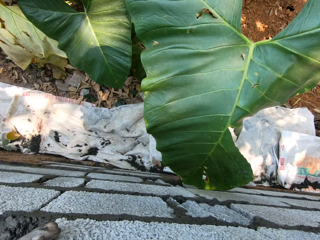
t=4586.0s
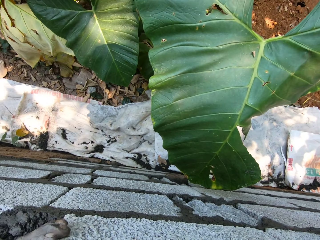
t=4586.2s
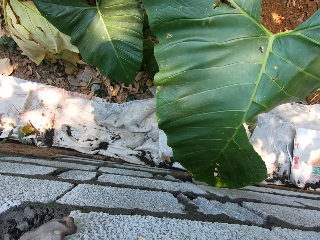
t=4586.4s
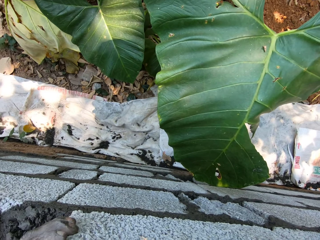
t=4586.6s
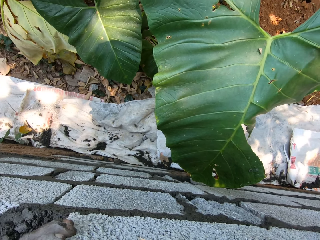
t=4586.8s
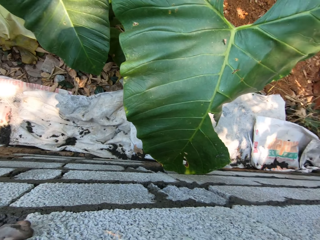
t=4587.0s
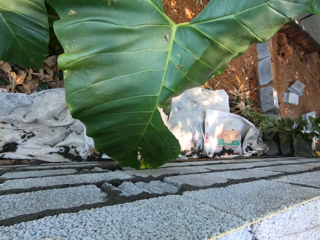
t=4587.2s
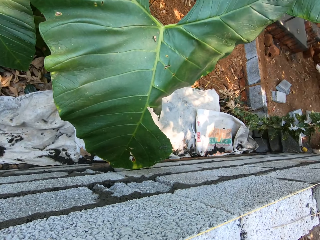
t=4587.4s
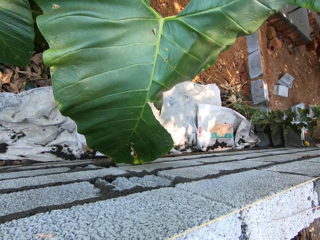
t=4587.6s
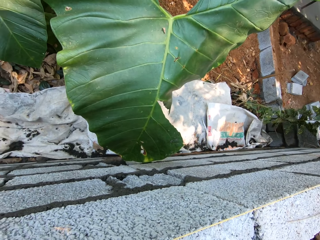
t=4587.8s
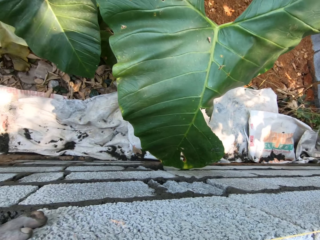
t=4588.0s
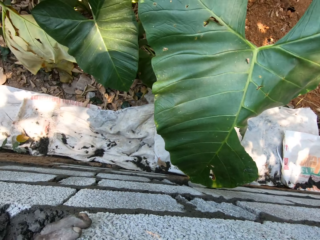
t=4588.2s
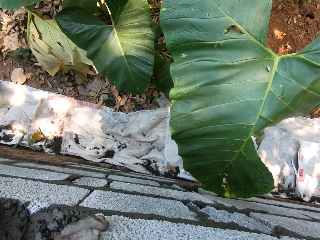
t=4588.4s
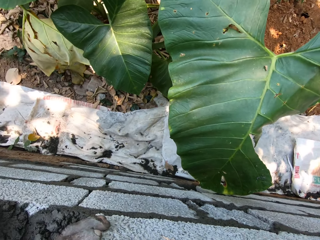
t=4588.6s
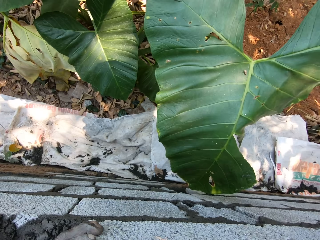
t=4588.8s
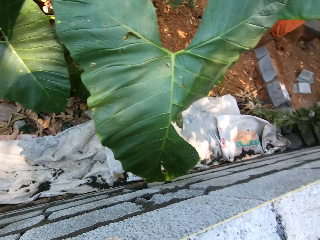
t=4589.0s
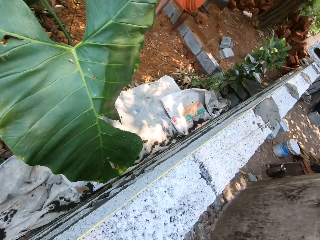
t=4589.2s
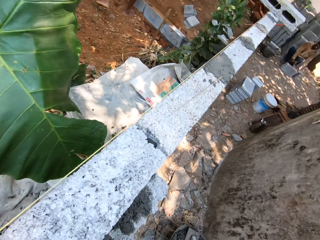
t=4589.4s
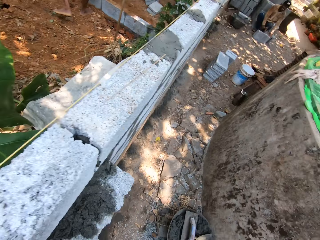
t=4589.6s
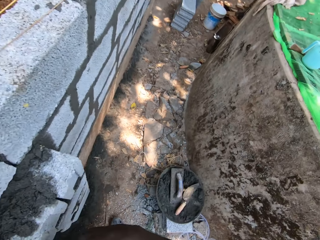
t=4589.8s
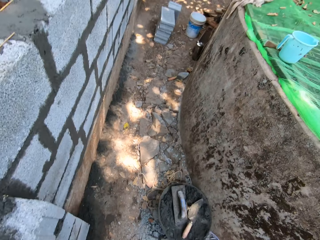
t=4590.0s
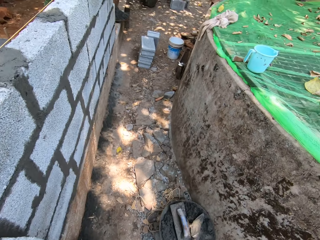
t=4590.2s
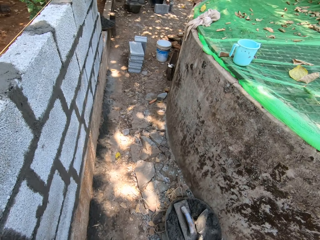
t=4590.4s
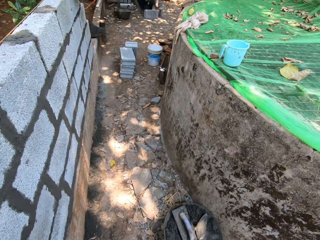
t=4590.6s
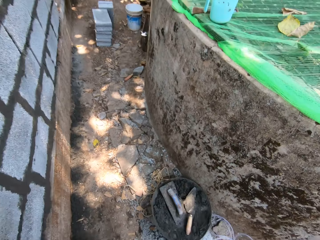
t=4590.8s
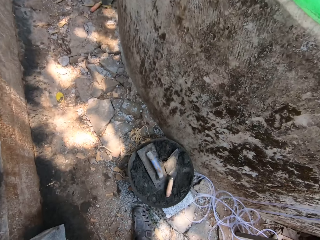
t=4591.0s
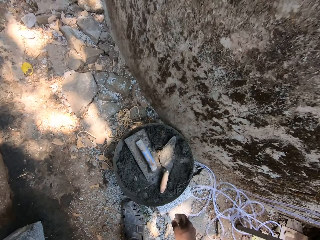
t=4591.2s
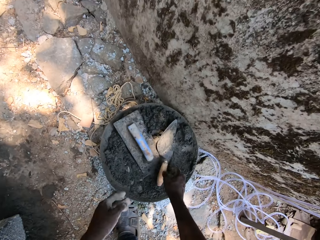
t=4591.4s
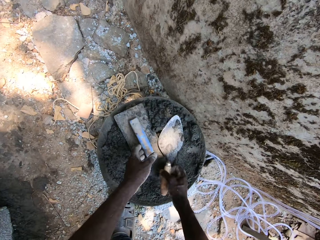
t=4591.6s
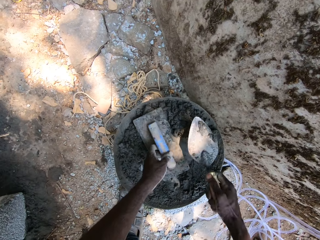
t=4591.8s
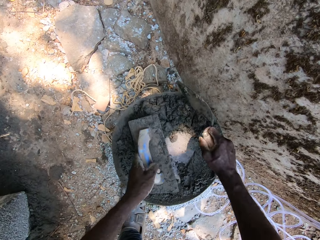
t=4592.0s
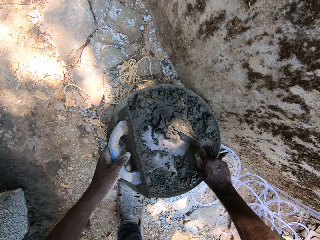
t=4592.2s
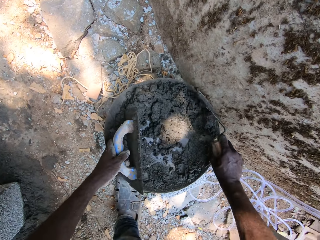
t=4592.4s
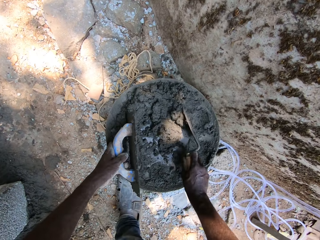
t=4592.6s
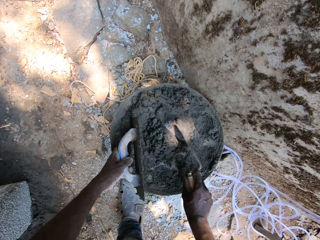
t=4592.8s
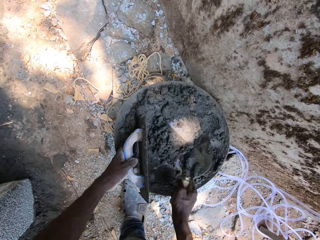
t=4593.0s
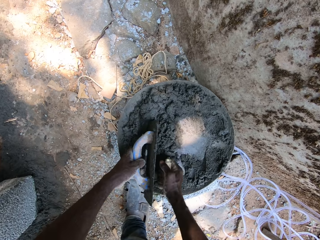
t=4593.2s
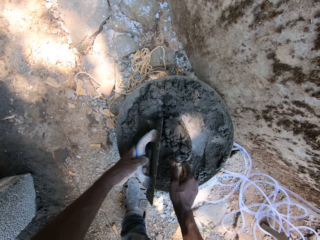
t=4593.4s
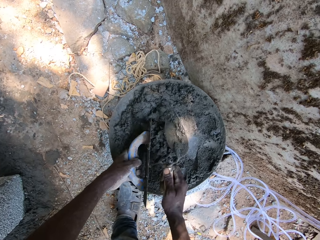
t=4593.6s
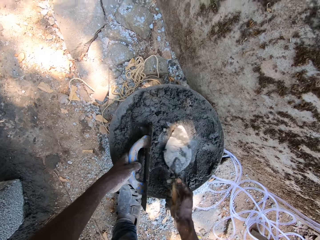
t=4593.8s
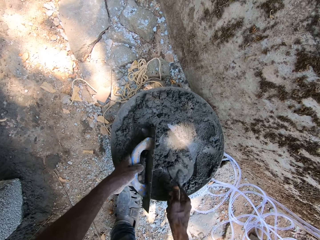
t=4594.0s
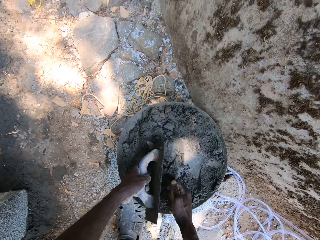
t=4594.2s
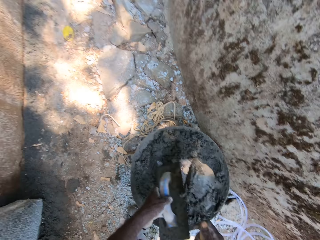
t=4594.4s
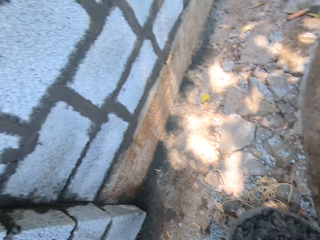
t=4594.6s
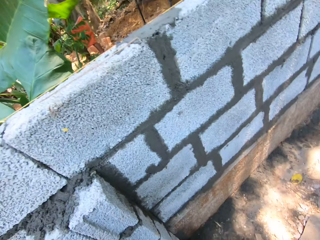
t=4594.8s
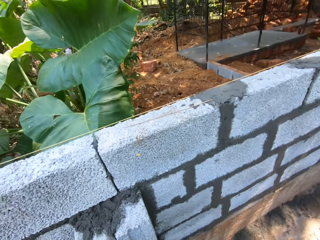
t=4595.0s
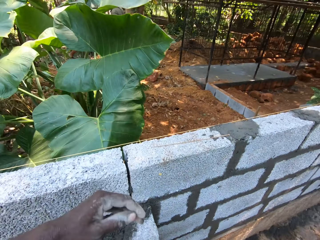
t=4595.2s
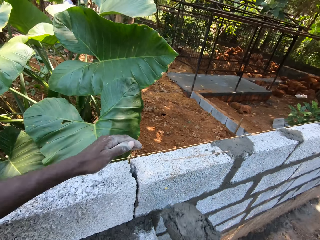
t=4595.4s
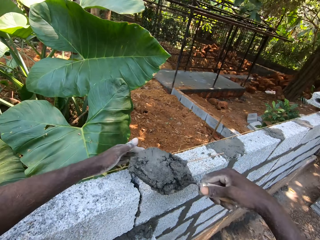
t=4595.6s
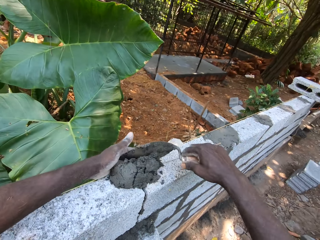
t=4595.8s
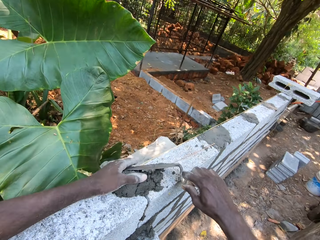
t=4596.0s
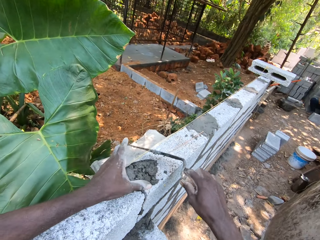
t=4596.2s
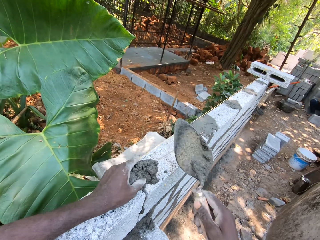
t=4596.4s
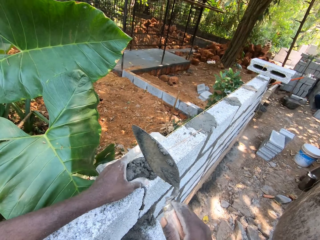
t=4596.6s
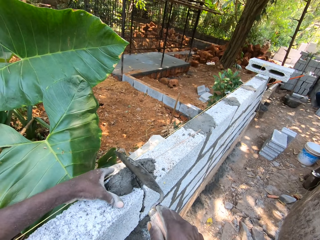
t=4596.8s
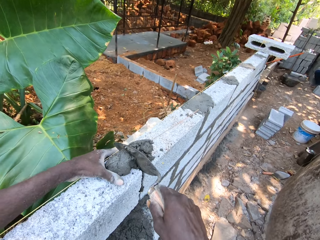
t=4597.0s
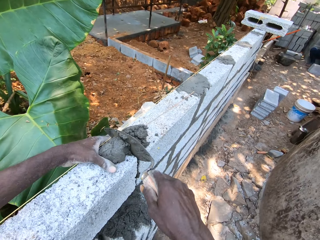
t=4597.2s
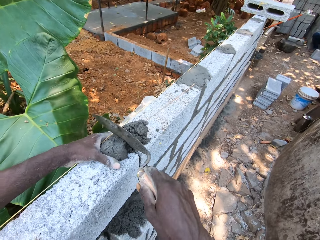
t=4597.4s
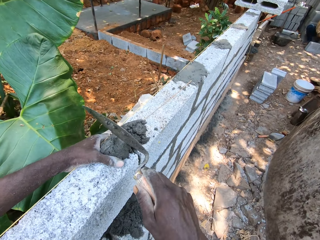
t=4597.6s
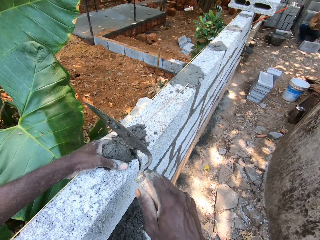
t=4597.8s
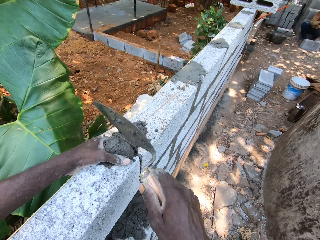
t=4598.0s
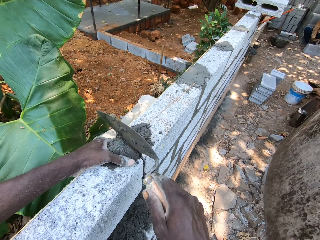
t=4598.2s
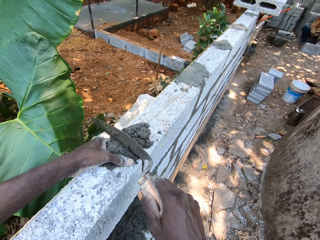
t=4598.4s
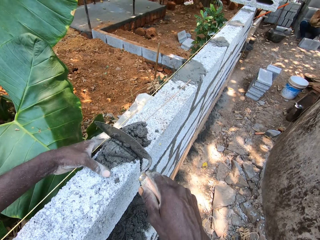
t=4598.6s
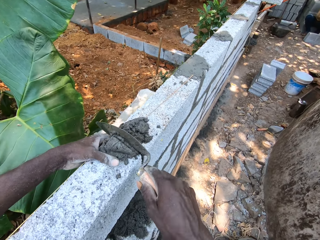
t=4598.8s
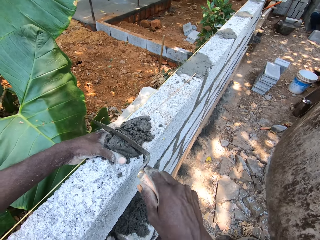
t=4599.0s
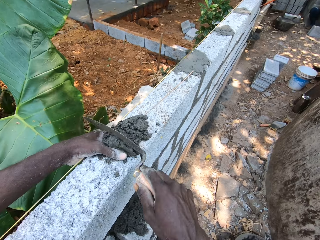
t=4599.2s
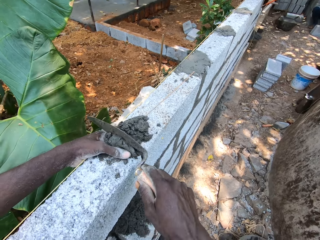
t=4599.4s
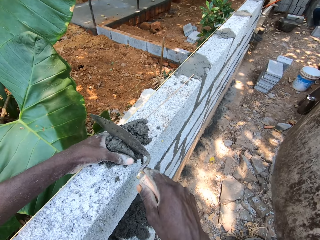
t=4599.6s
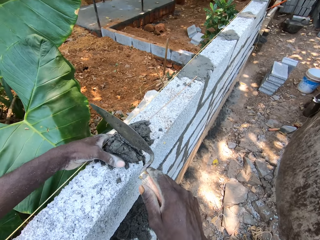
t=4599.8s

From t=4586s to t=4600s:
The camera wearer picks the brick trowel in the mortar pan with his right hand. He picks the plastering trowel in the mortar pan with his left hand. He picks mortar or cement from the mortar pan with the brick trowel in his right hand. He plasters the wall with the mortar from the trowel in his right hand. He puts the cement on the brick.

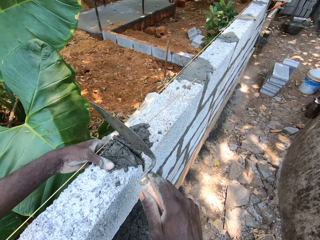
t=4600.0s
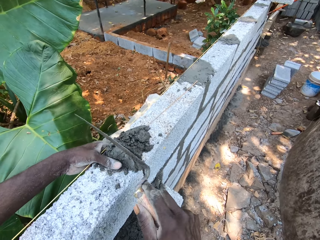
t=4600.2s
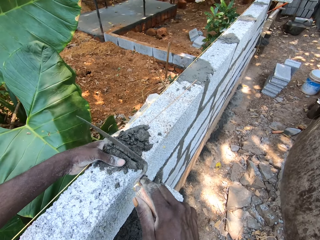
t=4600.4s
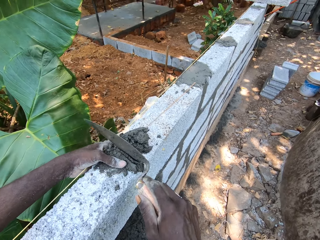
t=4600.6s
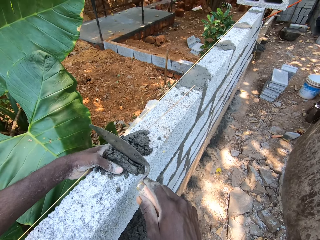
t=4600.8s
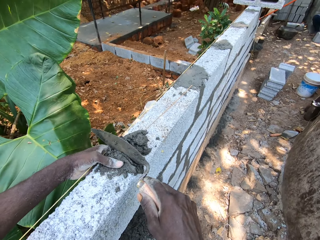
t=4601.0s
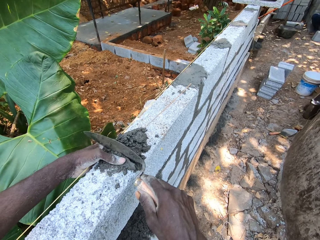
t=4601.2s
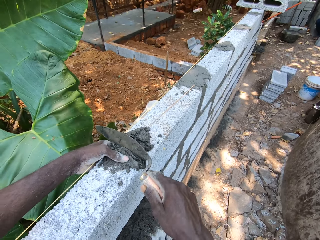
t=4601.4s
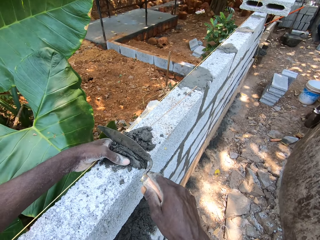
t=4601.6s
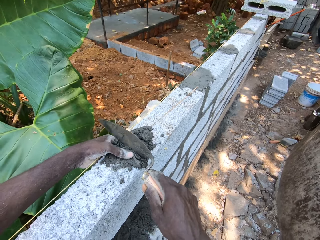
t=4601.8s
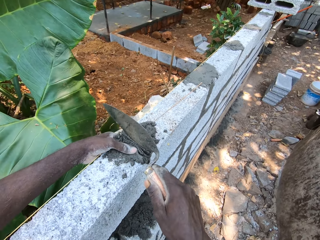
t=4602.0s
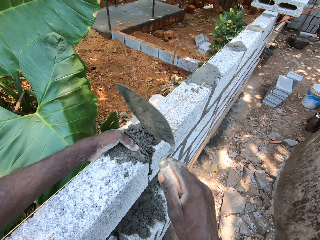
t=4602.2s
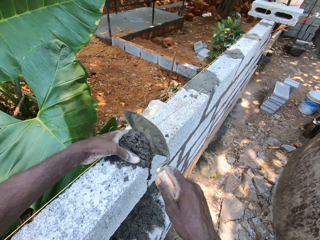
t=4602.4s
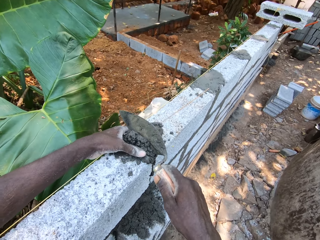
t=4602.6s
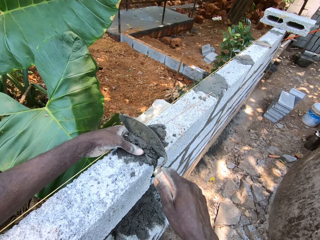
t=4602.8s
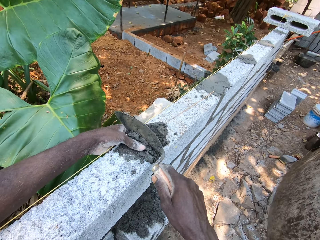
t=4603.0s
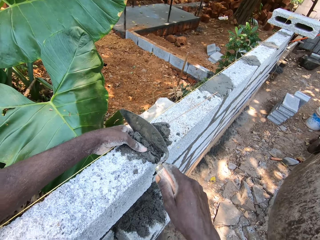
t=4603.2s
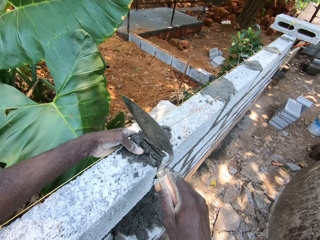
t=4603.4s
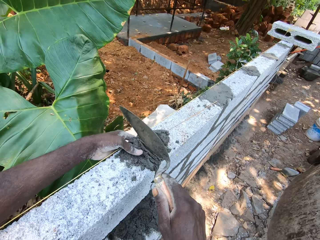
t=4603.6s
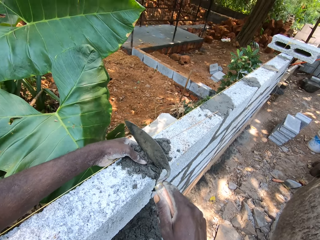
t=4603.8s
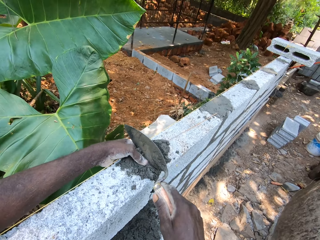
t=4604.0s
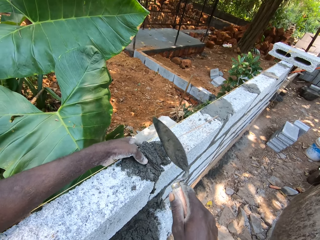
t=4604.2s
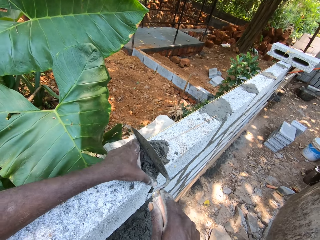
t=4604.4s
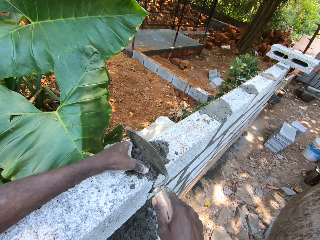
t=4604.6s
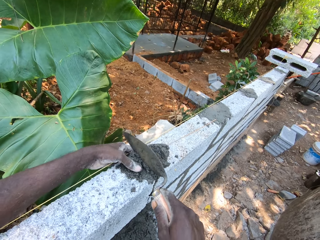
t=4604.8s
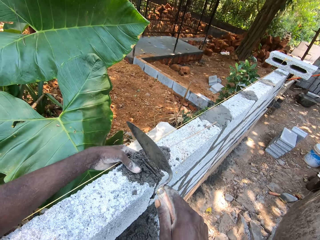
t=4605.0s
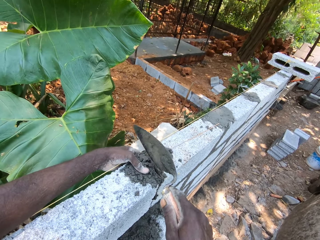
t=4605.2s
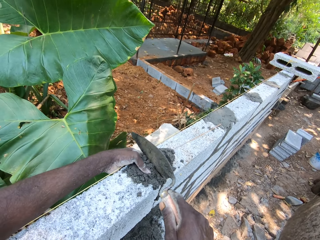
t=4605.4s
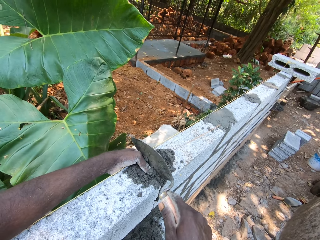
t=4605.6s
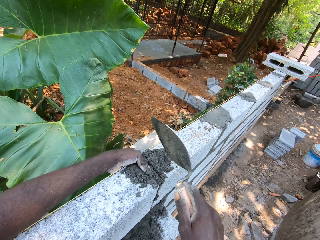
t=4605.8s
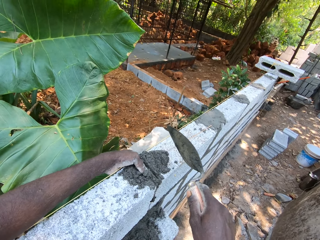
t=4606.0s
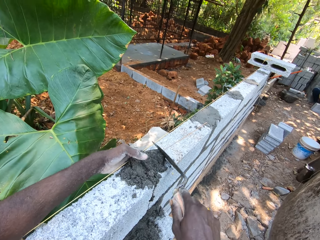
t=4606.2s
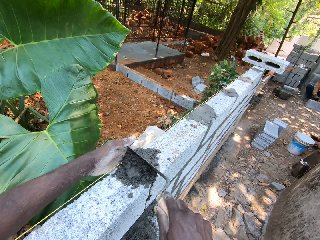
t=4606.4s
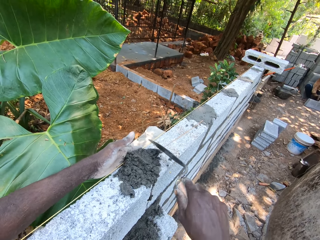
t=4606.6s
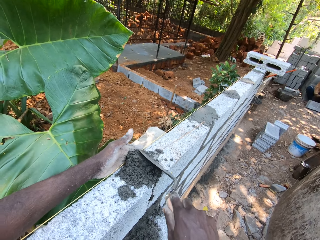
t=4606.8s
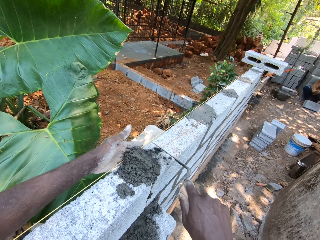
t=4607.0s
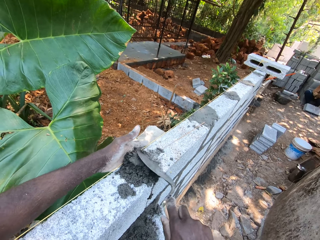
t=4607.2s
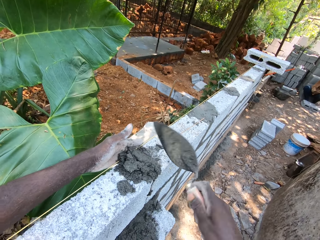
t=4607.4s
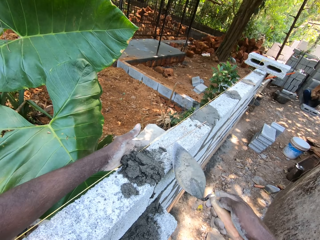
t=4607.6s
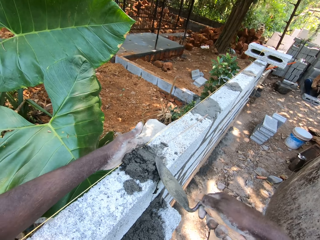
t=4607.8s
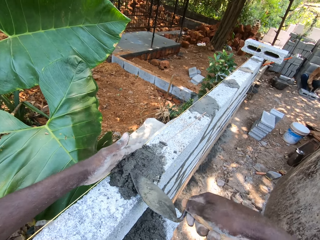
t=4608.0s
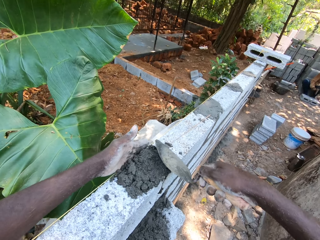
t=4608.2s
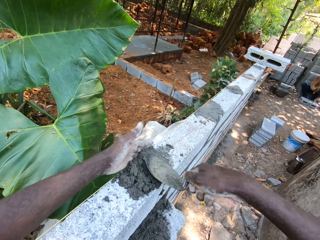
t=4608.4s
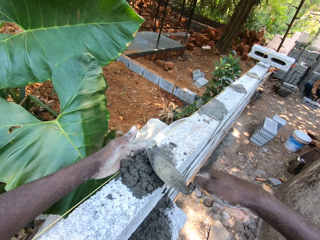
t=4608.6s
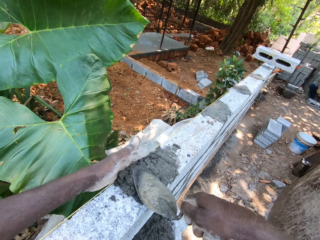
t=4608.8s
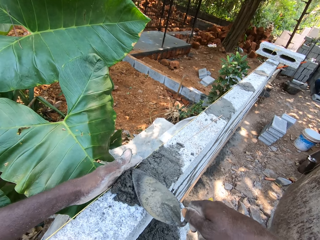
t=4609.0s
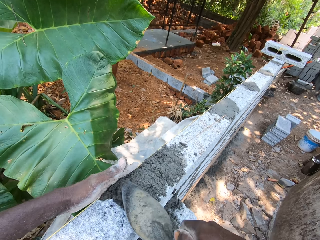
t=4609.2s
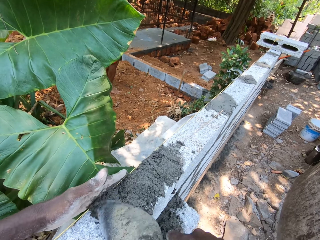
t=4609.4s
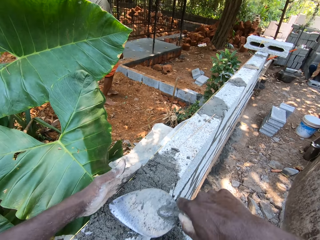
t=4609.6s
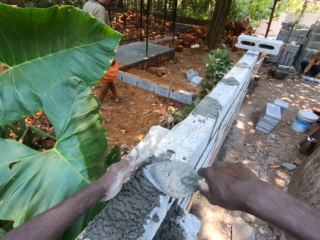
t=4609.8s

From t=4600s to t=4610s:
The camera wearer fixes cement mixture in a block gap with a trowel. He spreads cement mixture on the blocks with the trowel. He smoothens mortar on the block with his left hand and the hand trowel.
